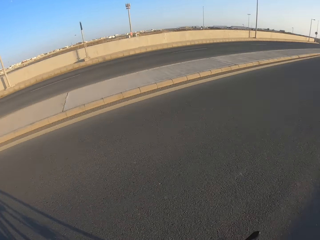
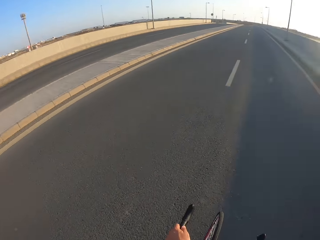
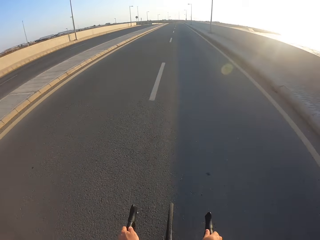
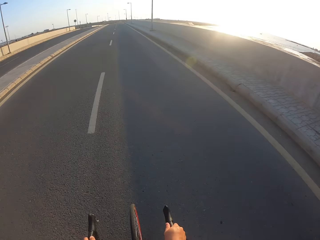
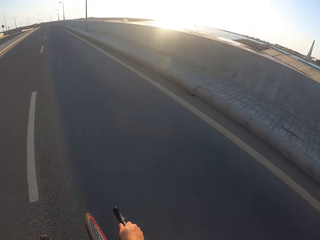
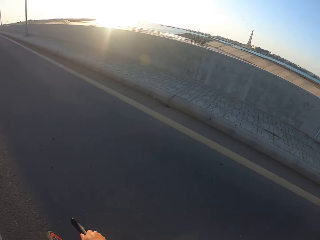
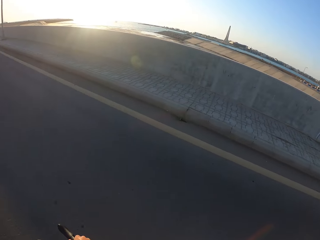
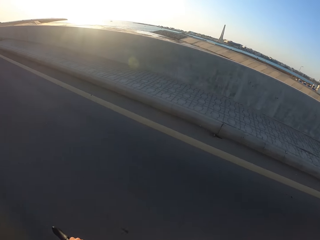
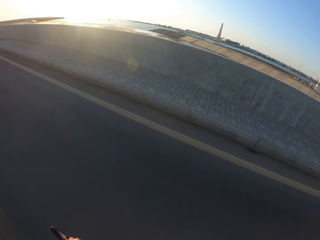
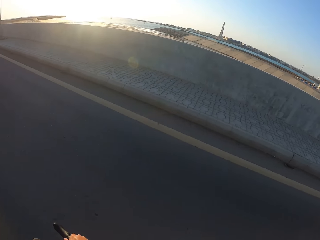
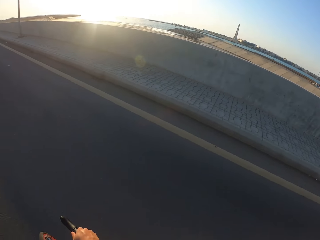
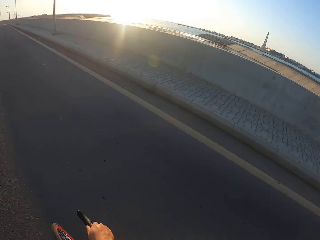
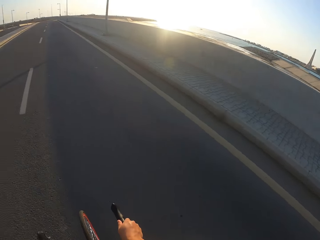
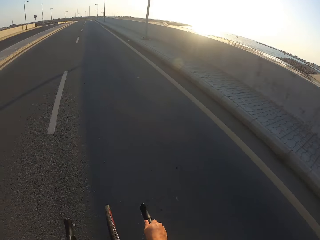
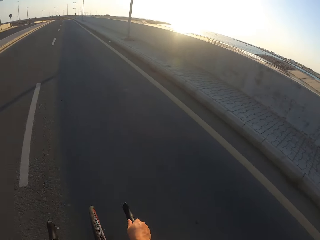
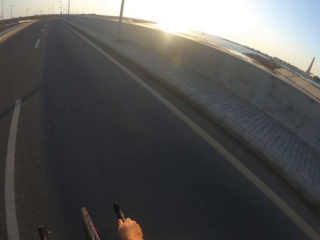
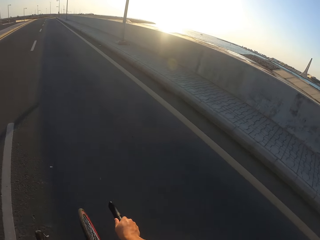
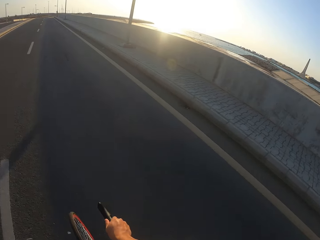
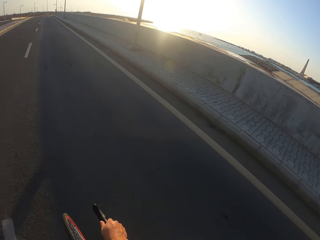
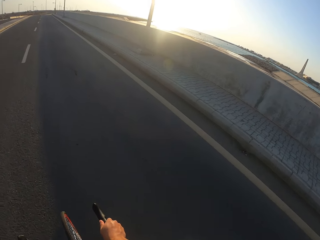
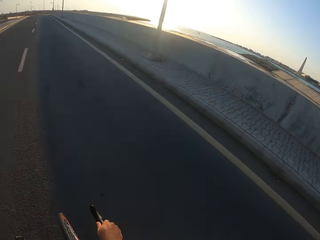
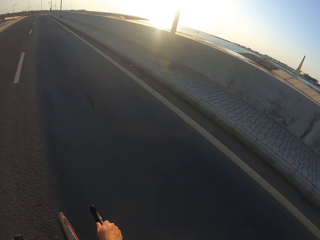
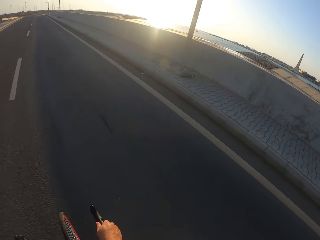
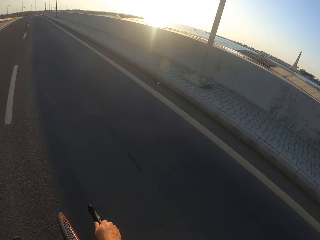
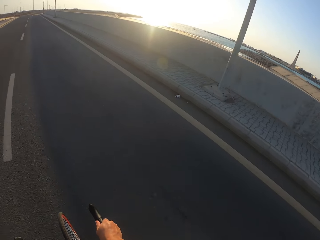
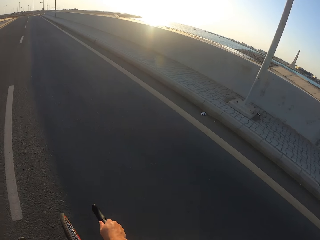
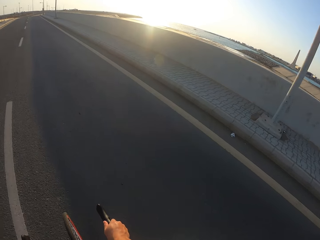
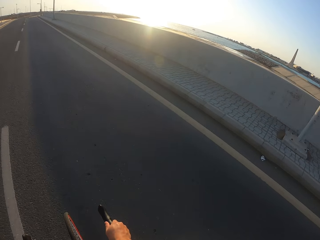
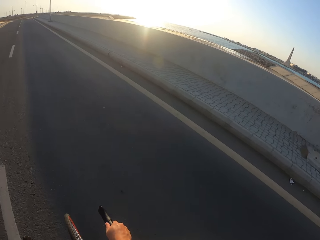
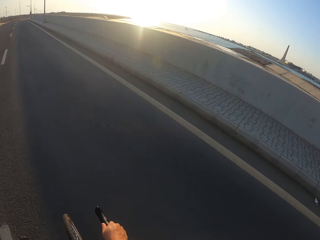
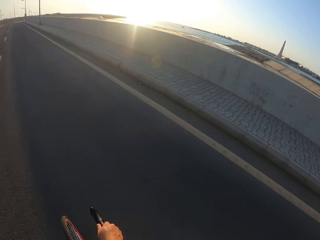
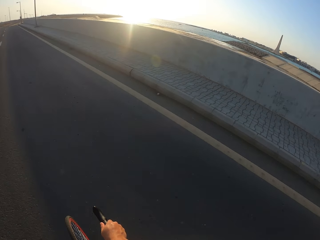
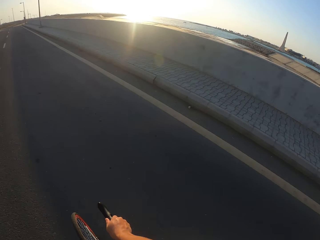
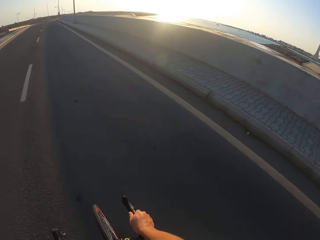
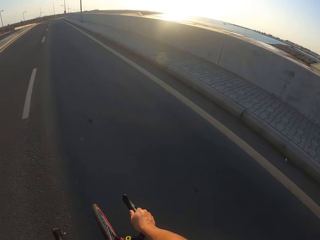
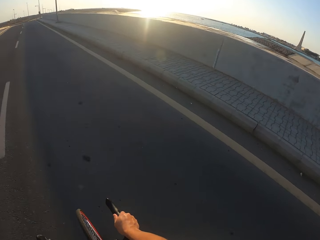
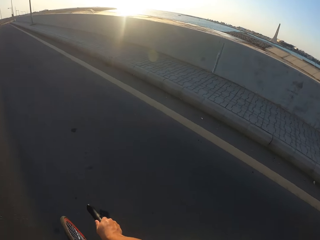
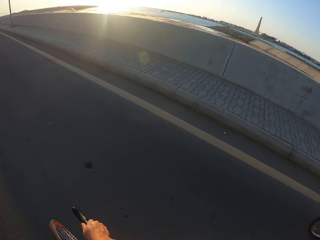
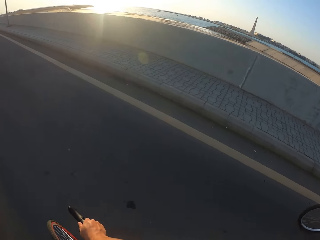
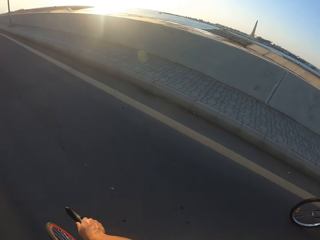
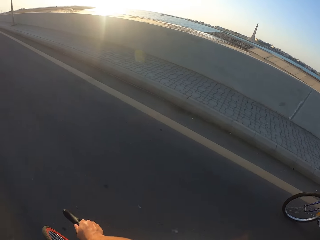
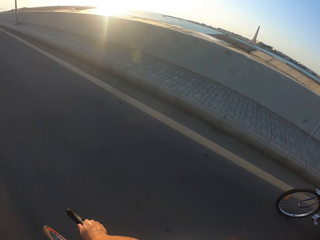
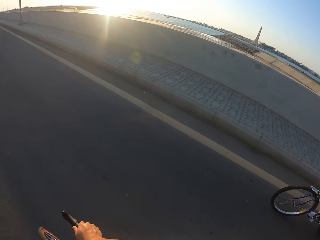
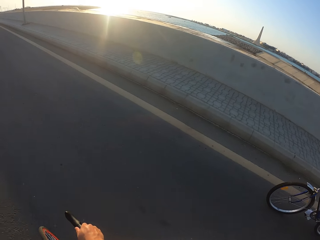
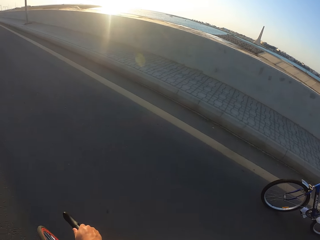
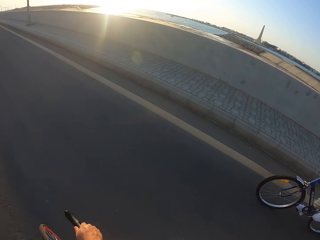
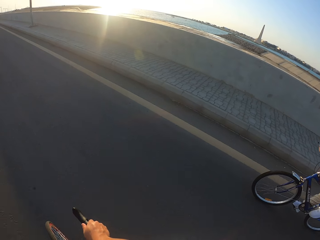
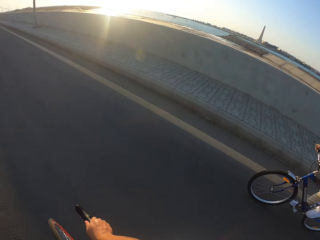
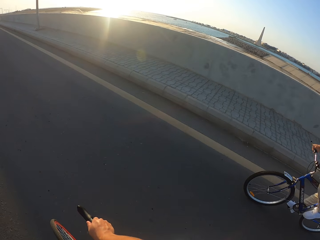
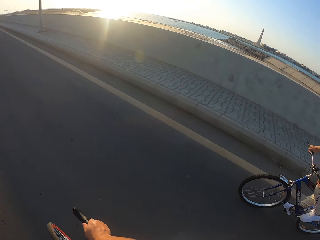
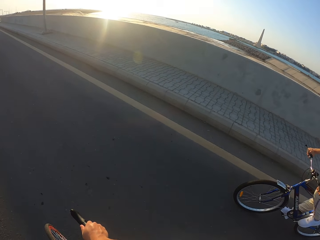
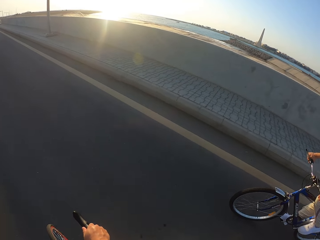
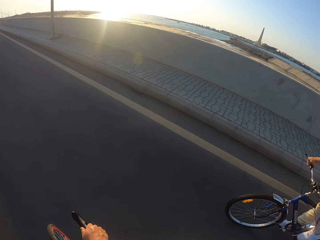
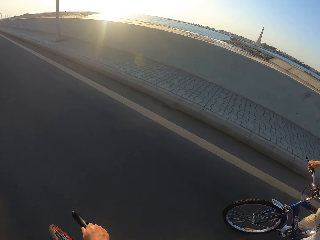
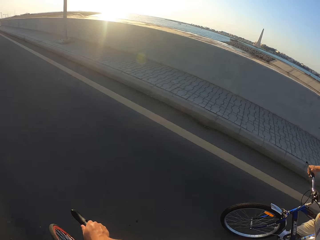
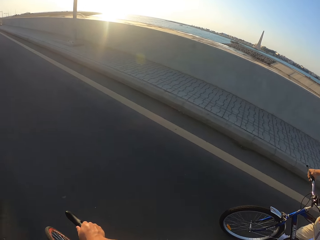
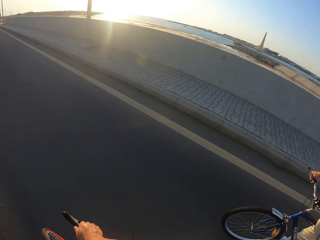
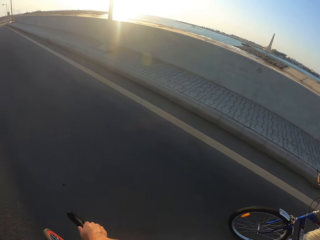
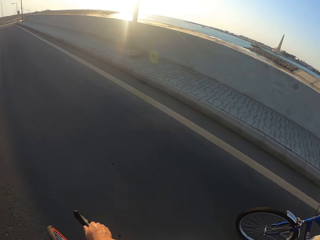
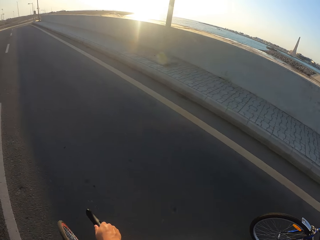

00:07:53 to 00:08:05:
The camera wearer turns his head. A man cycles on the road.

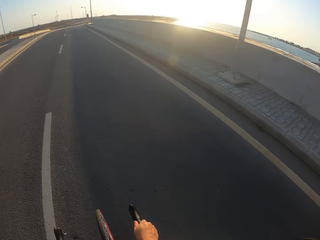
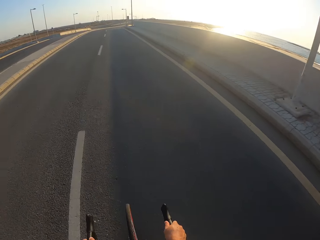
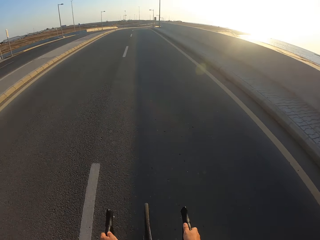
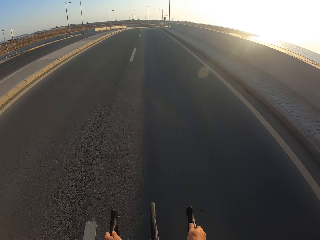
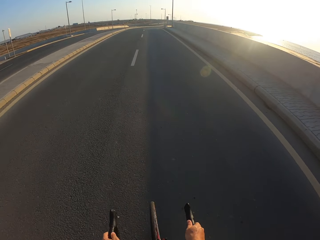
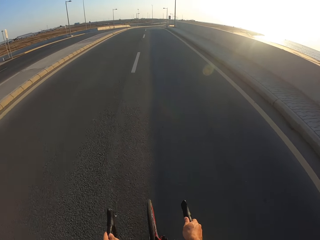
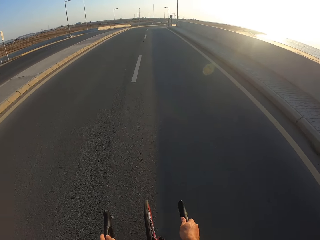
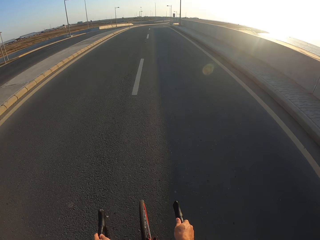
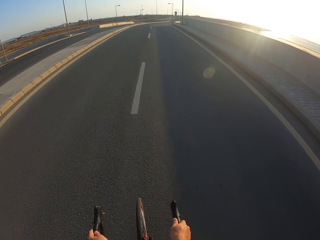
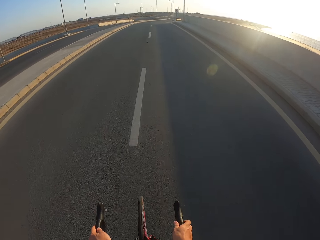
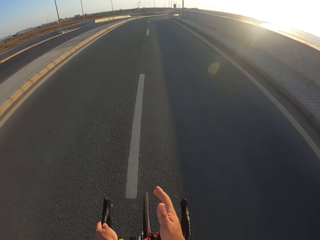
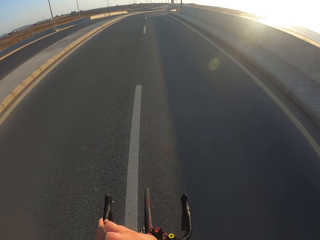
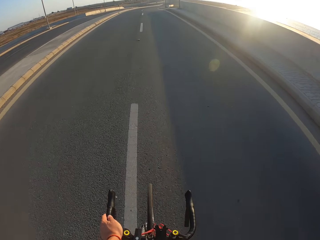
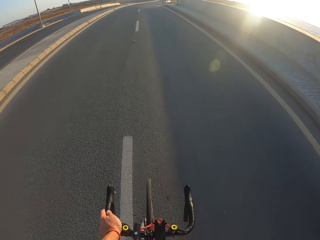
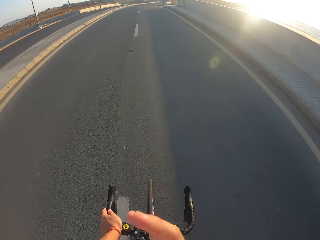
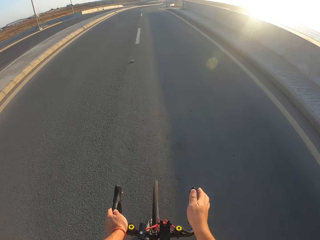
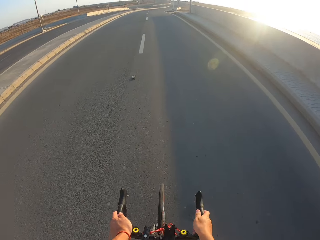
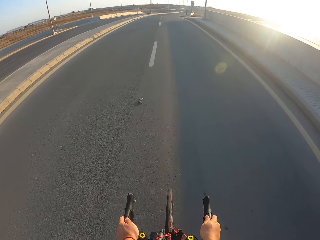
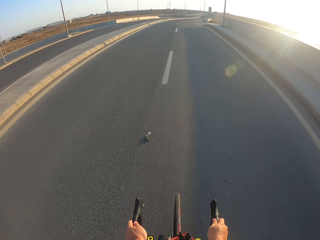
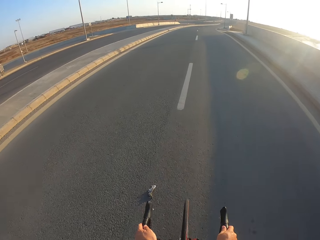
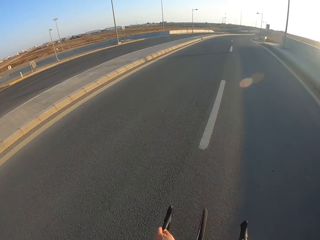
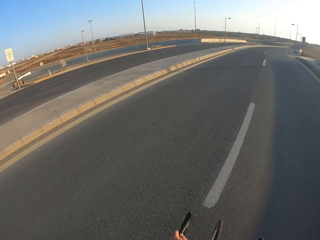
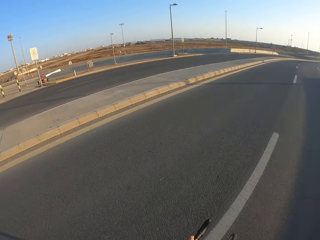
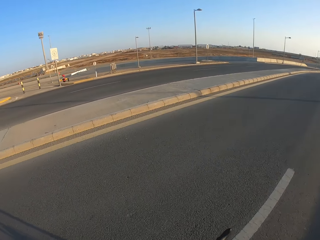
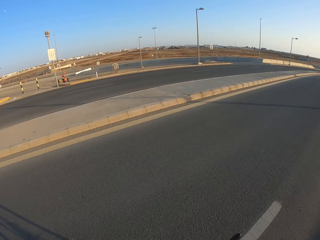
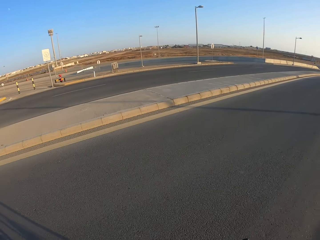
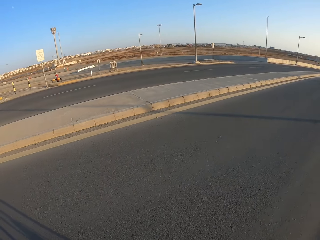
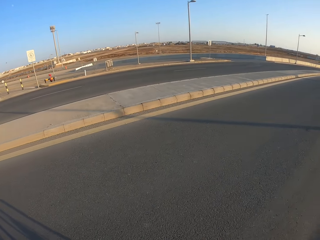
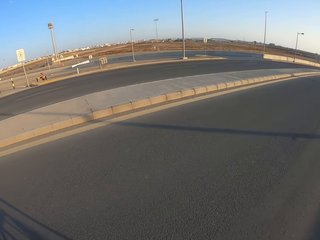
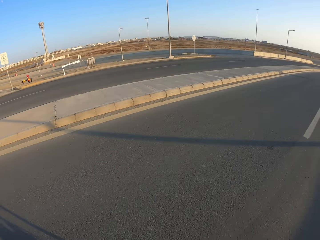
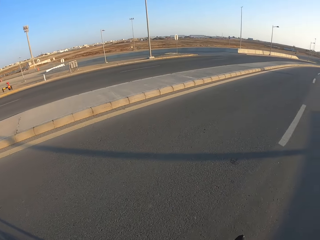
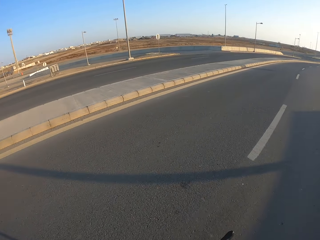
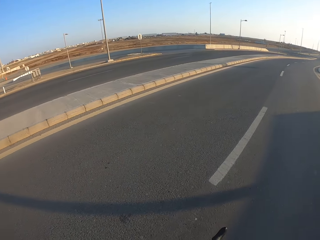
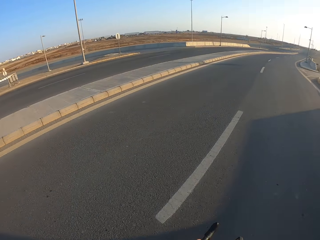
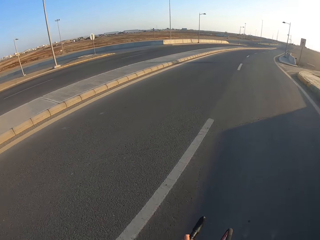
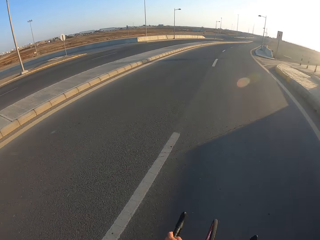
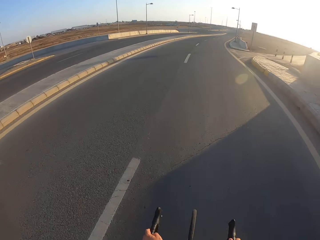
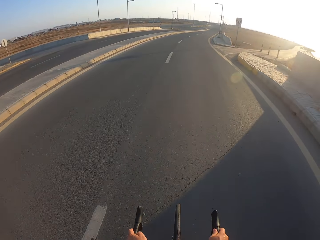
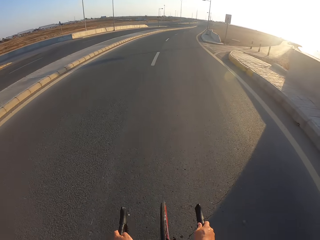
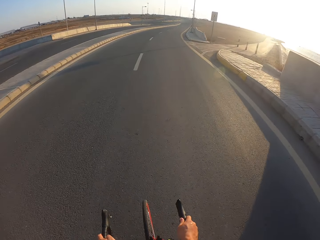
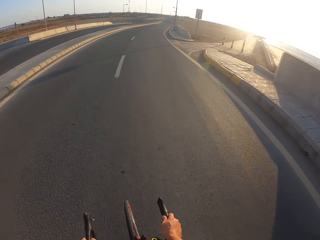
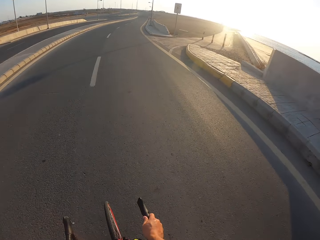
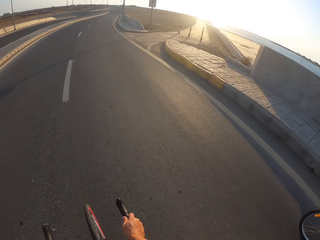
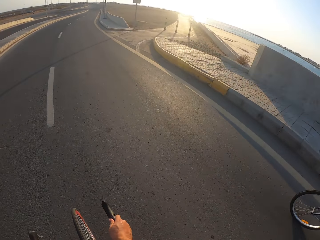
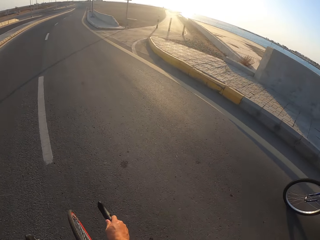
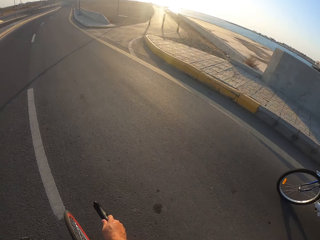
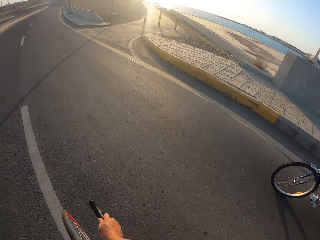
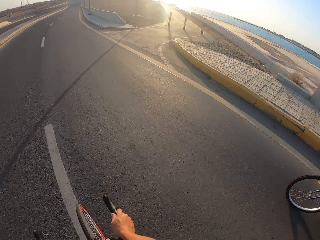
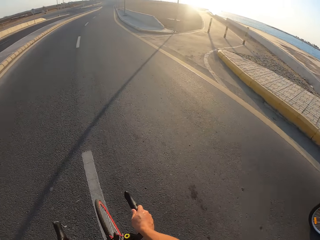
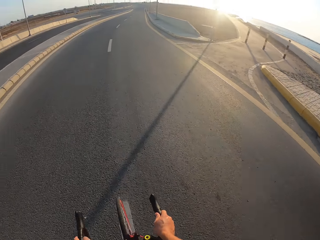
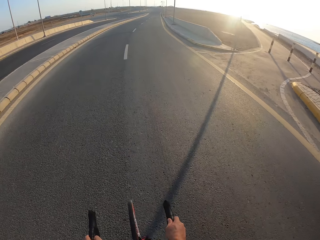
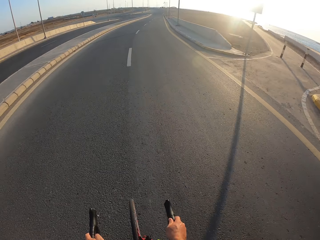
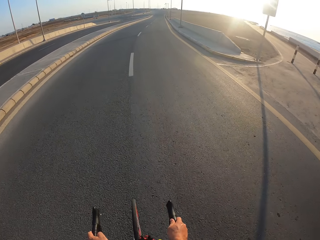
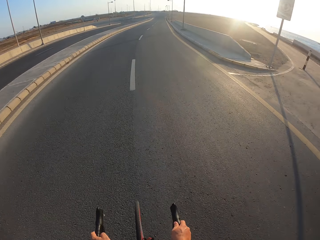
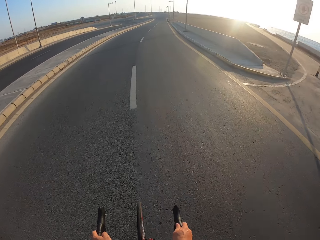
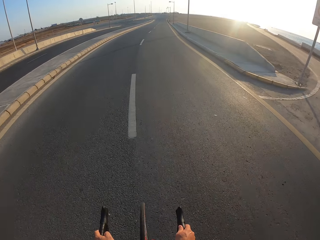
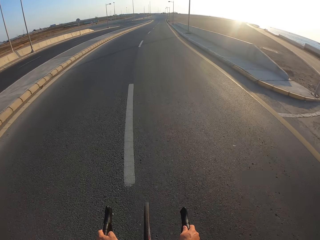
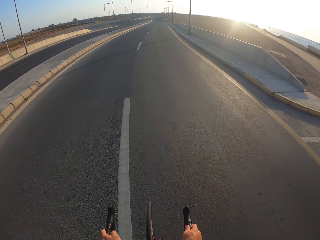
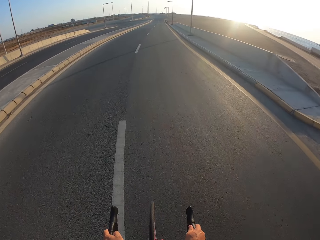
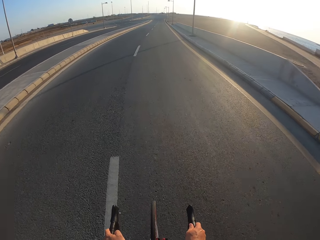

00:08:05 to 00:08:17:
The camera wearer moves his hand. He turns his head. He cycles on the road.
